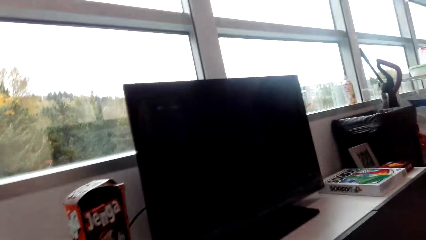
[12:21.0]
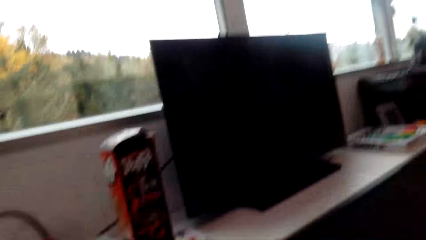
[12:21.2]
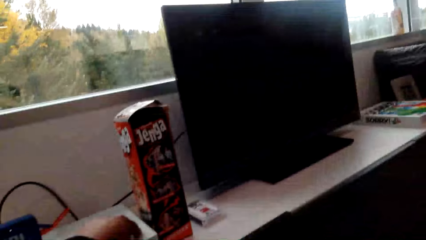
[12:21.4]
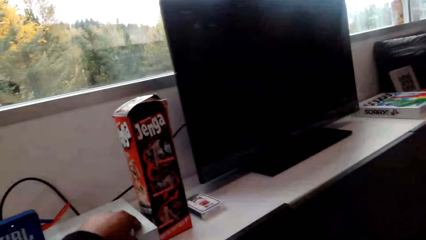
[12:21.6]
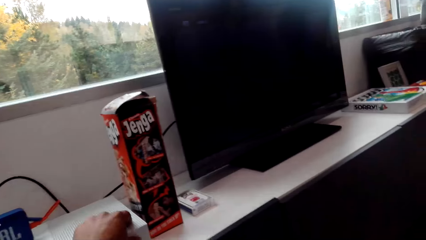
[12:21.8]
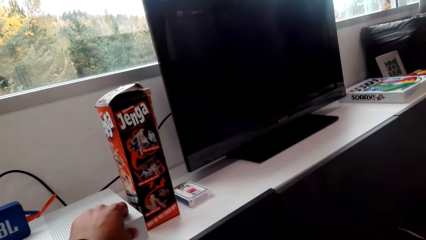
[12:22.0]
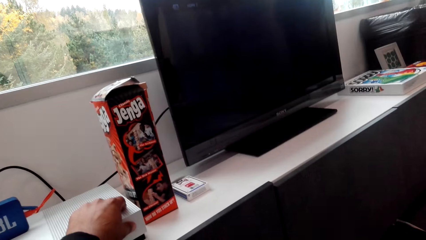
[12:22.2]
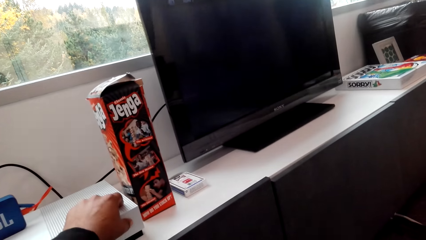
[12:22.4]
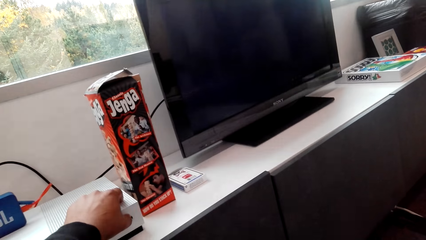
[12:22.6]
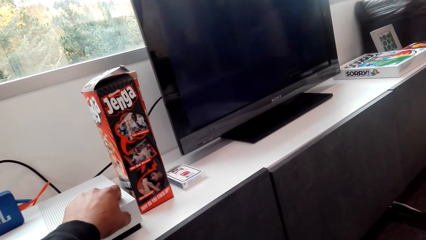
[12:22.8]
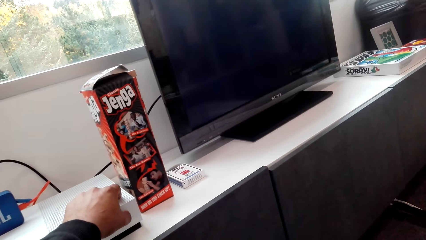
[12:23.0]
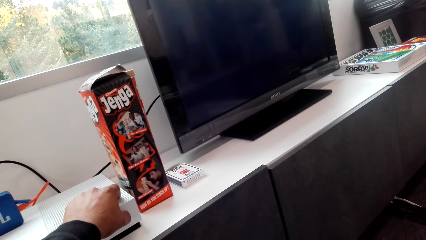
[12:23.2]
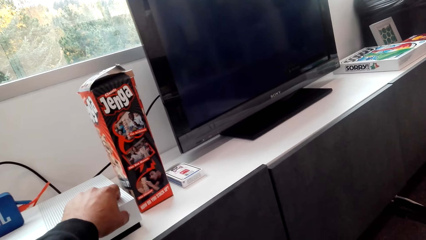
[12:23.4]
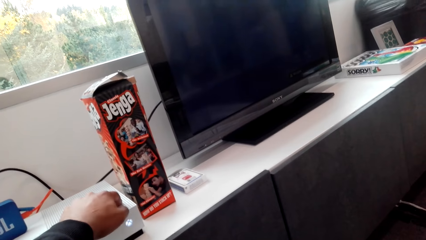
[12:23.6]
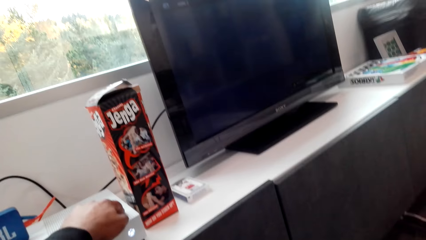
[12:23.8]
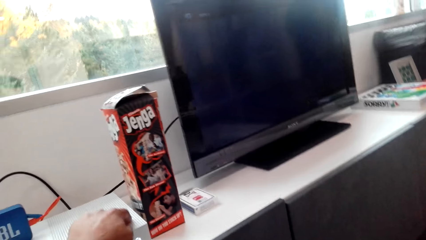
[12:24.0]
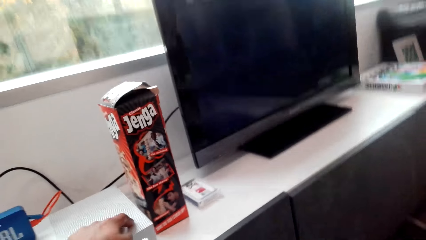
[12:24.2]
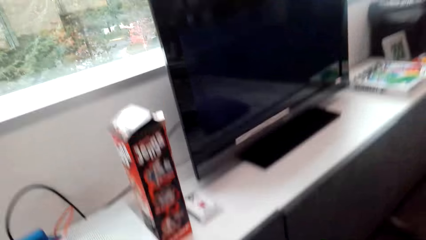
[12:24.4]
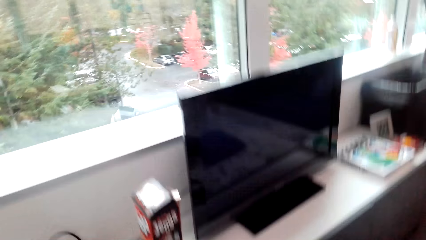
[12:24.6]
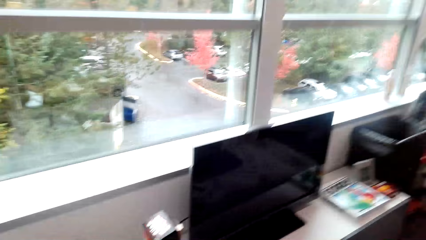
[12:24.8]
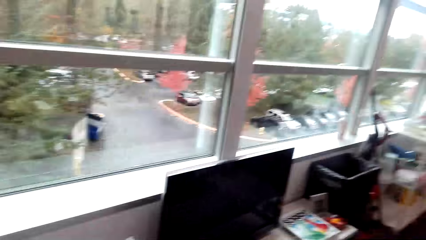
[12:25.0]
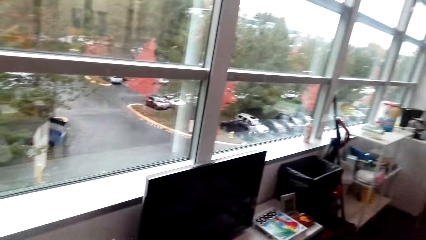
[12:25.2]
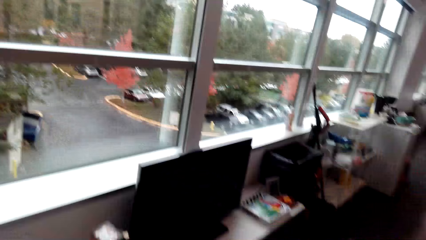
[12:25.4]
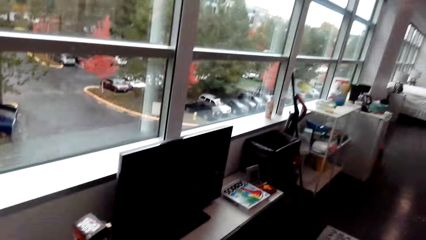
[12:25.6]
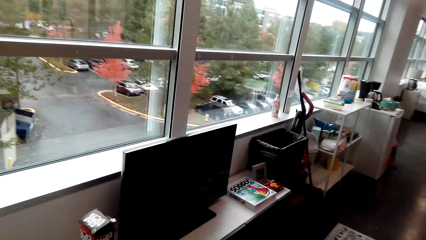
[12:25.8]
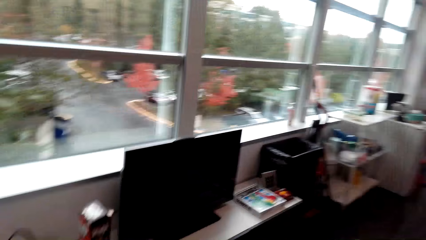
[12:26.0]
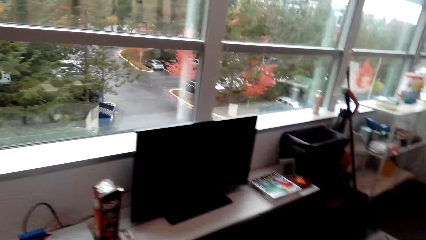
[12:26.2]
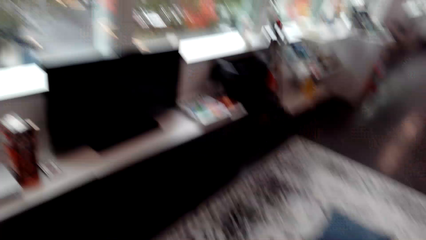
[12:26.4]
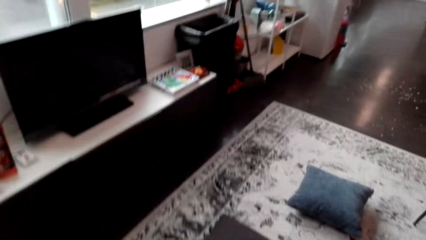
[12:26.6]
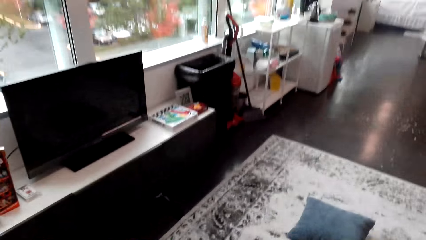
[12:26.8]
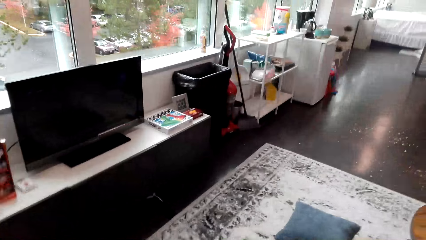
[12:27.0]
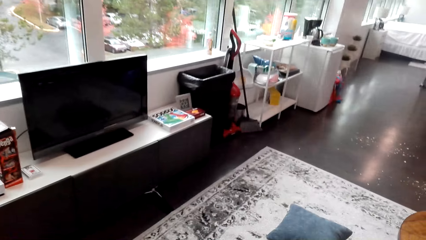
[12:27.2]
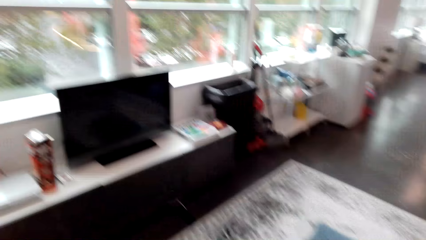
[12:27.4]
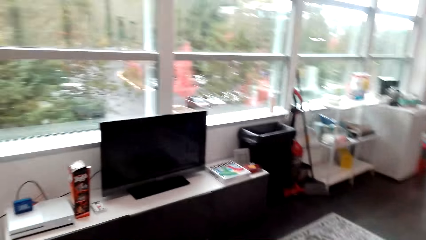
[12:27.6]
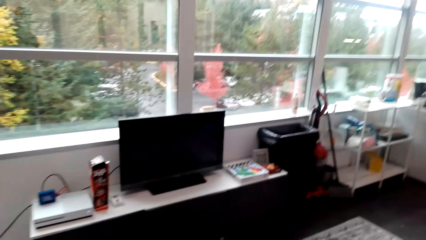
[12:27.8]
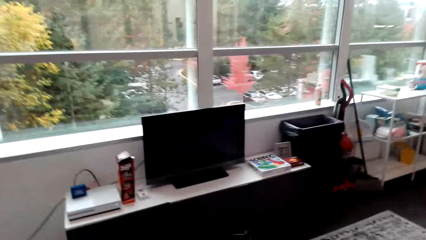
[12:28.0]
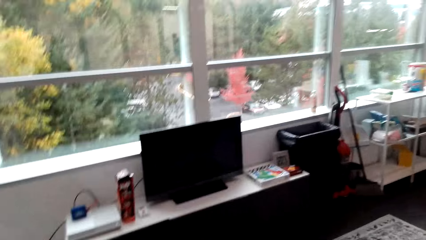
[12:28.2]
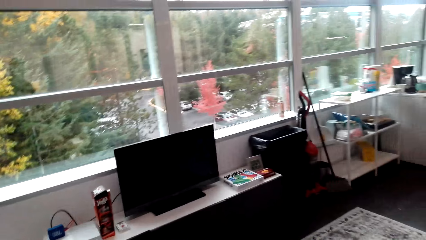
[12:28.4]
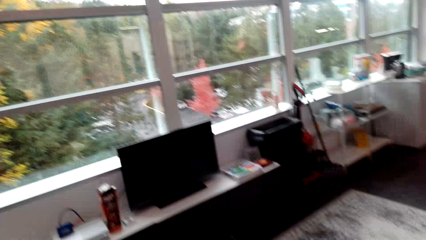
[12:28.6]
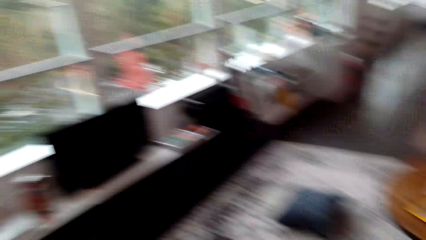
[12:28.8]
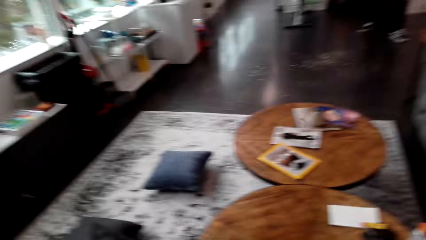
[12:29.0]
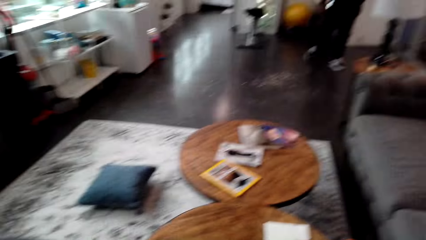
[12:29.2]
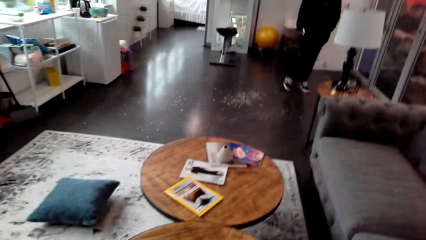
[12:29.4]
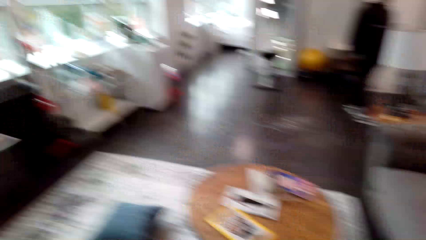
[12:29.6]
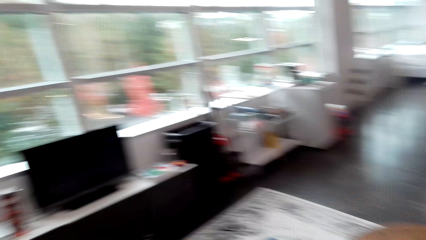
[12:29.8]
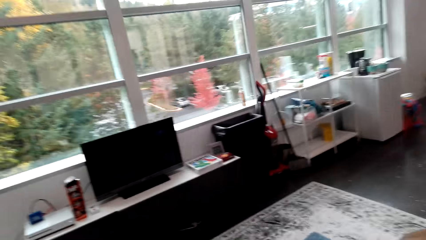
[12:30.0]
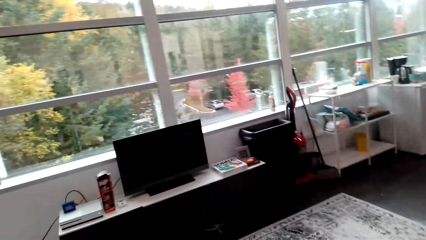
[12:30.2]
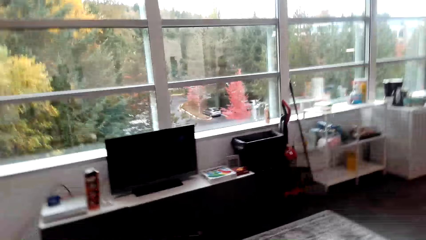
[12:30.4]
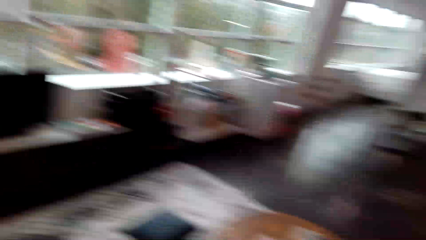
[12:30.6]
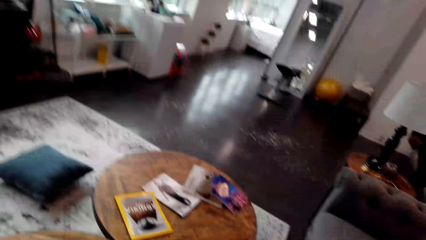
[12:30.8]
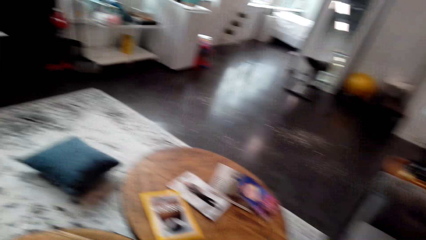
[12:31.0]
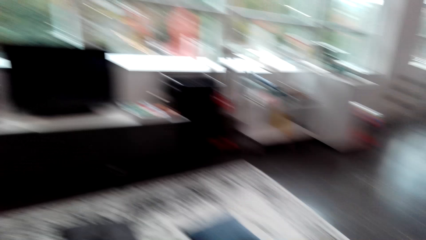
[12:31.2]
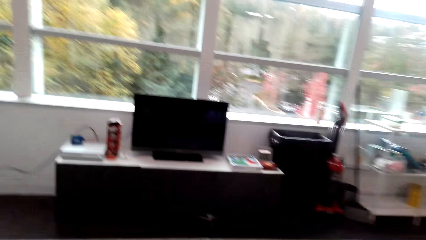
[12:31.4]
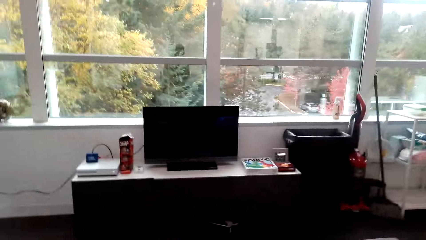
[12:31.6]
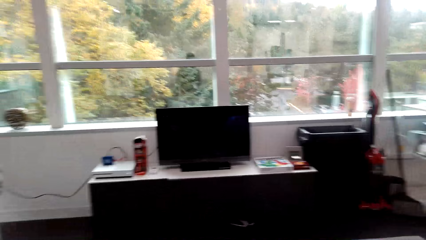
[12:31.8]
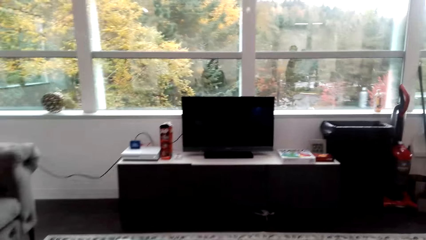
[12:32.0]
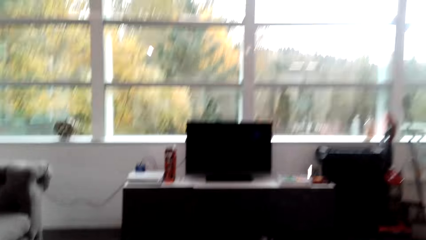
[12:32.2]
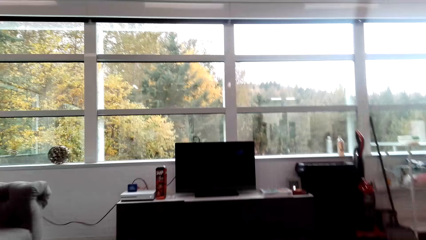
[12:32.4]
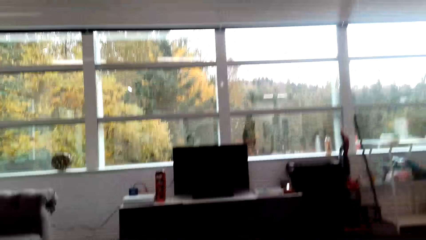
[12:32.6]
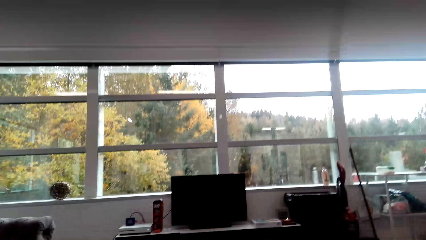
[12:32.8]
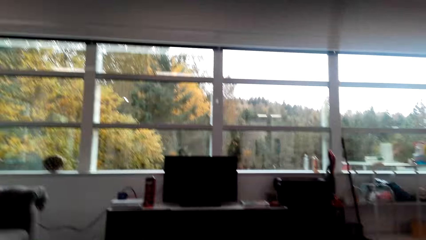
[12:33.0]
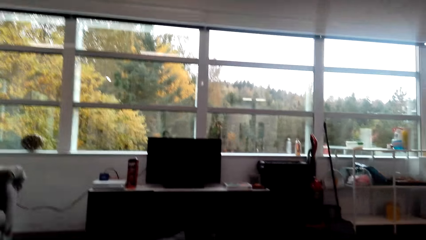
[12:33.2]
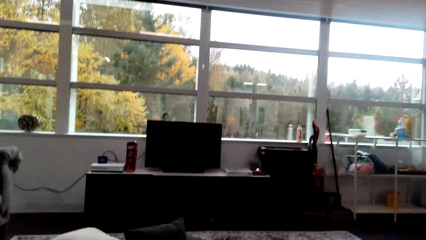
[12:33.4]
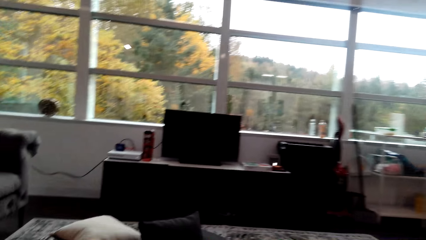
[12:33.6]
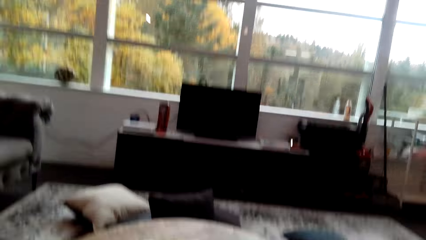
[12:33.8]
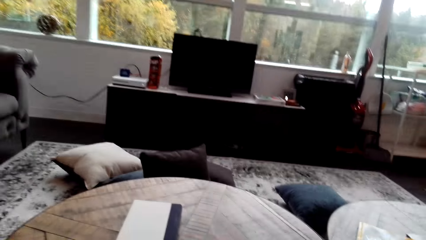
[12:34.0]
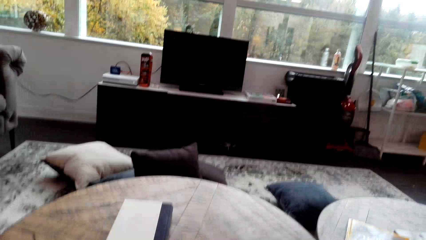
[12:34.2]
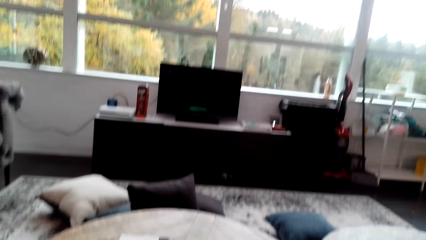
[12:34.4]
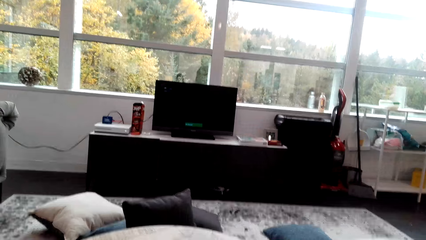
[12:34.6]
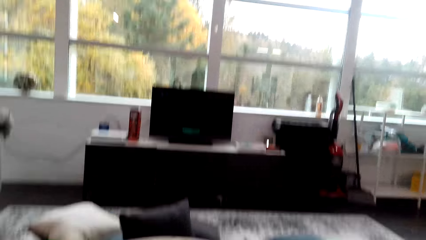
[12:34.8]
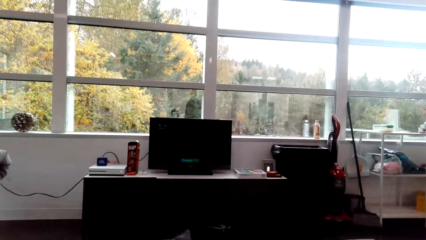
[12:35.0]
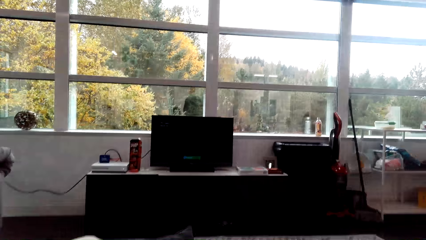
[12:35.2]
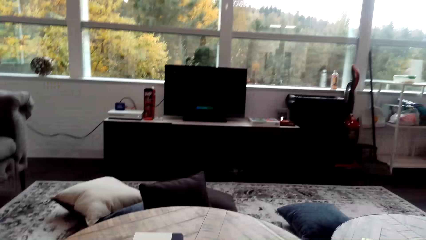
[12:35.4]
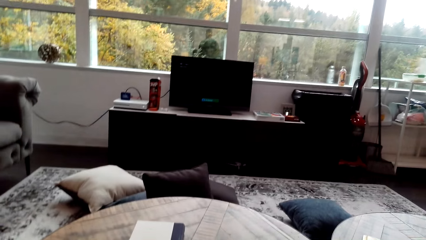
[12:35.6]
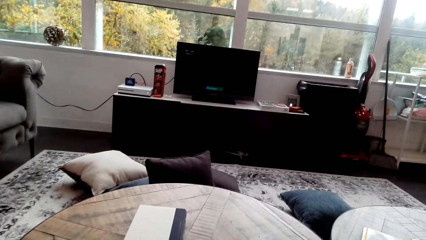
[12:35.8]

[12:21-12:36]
The camera wearer presses a button to something. They watch the computer in the room.
